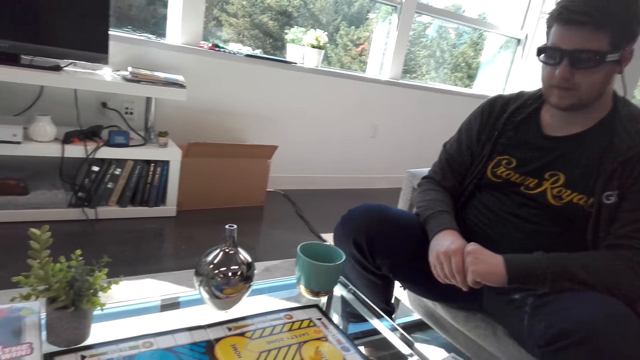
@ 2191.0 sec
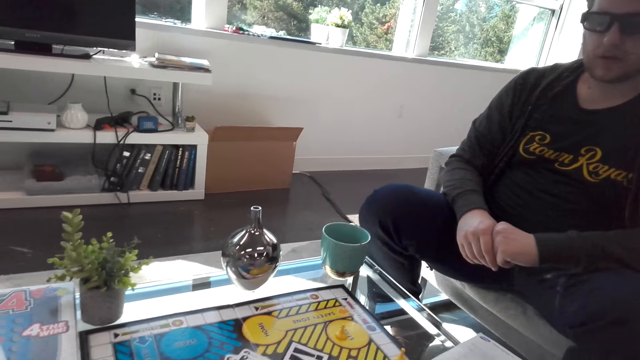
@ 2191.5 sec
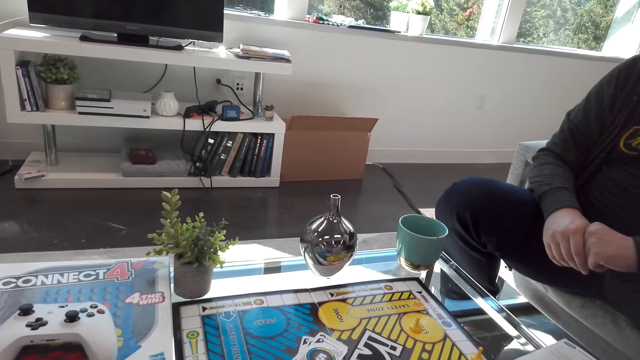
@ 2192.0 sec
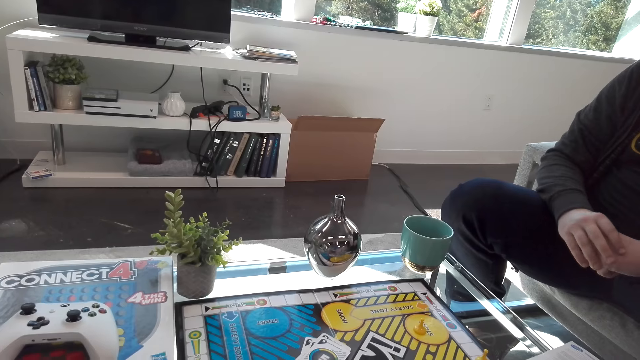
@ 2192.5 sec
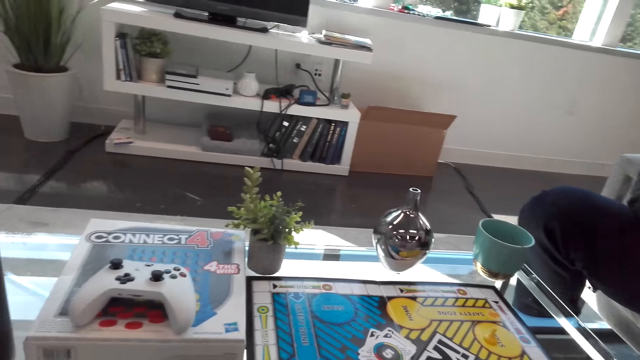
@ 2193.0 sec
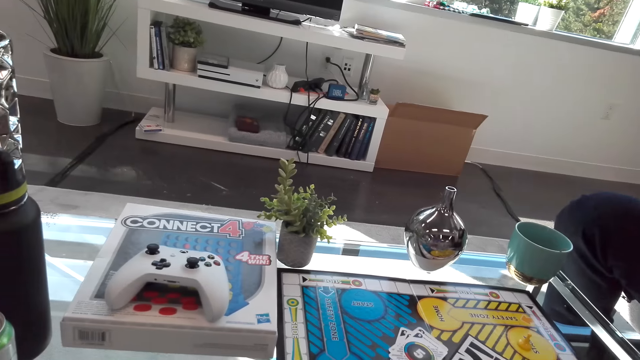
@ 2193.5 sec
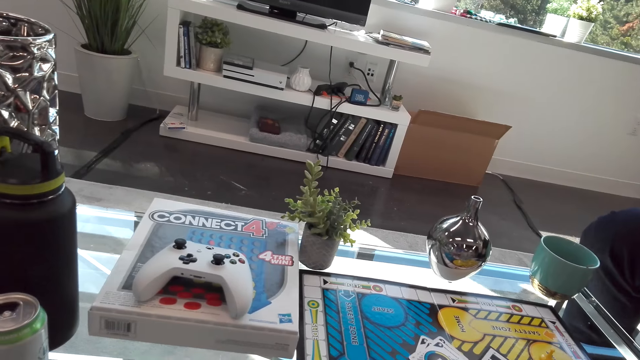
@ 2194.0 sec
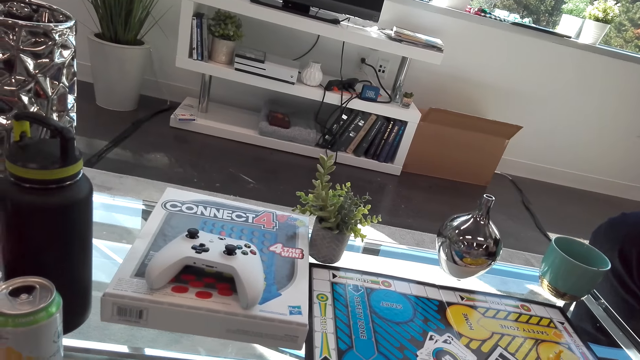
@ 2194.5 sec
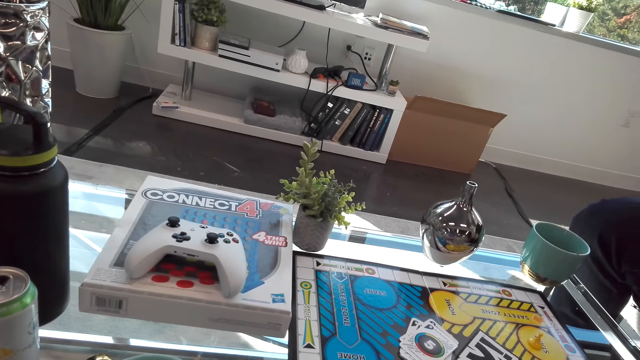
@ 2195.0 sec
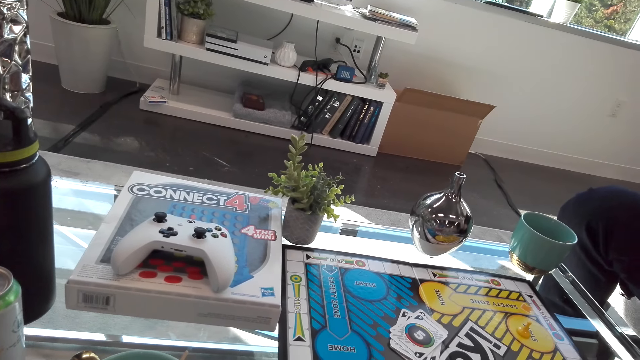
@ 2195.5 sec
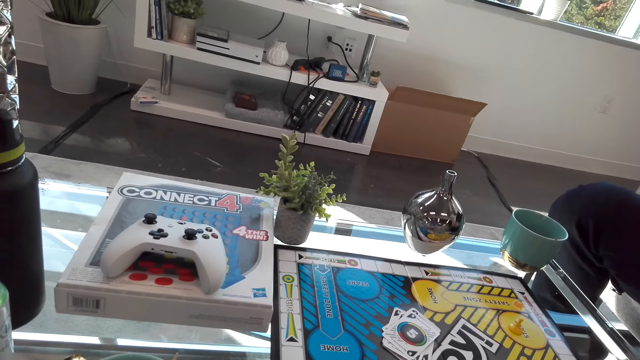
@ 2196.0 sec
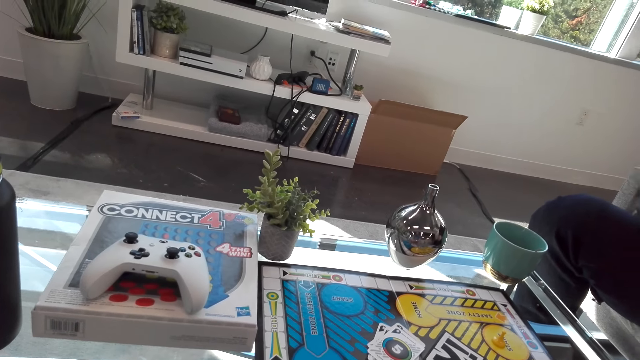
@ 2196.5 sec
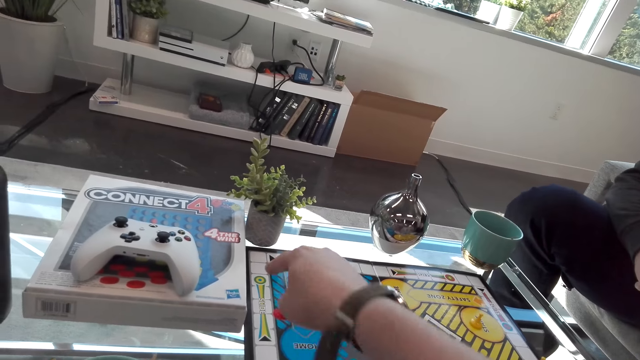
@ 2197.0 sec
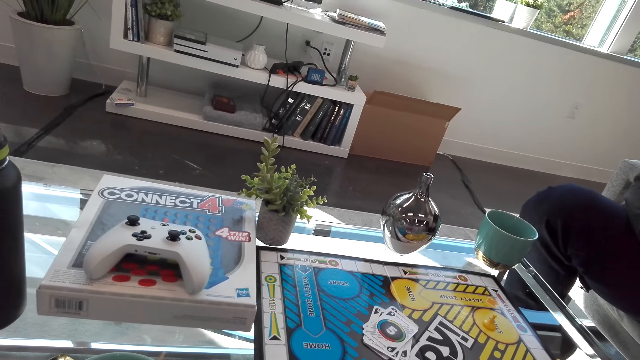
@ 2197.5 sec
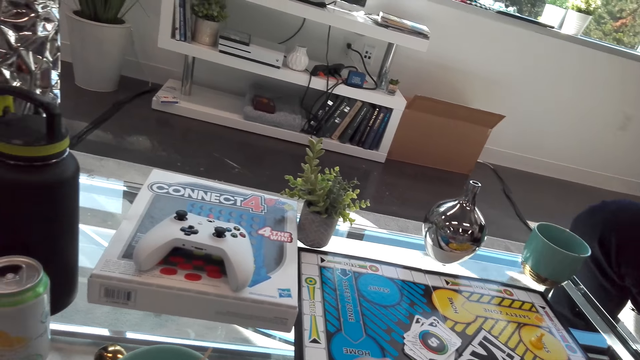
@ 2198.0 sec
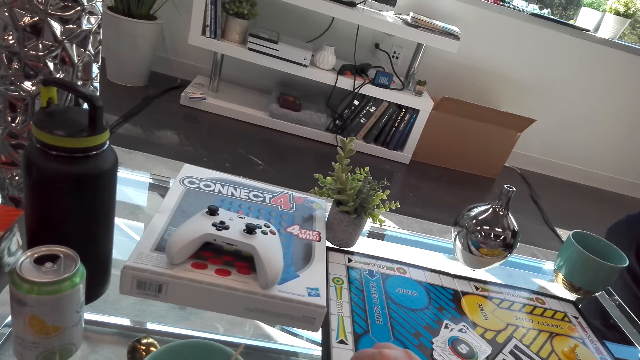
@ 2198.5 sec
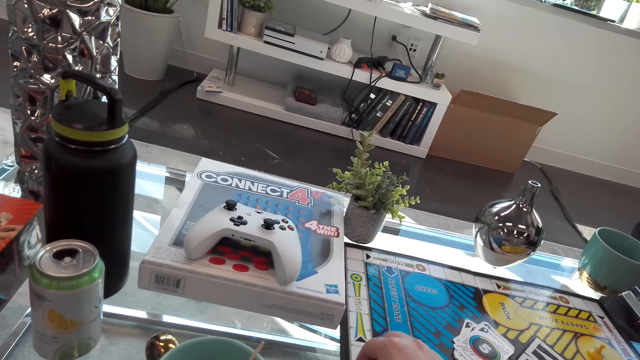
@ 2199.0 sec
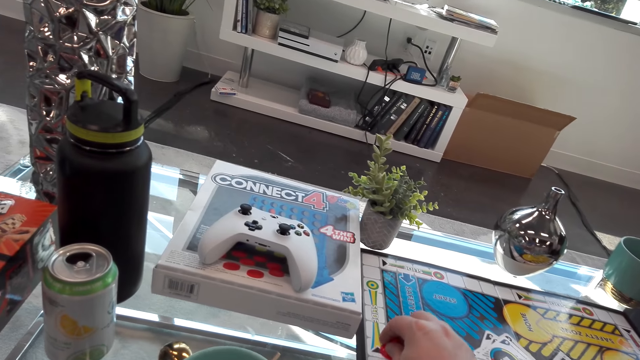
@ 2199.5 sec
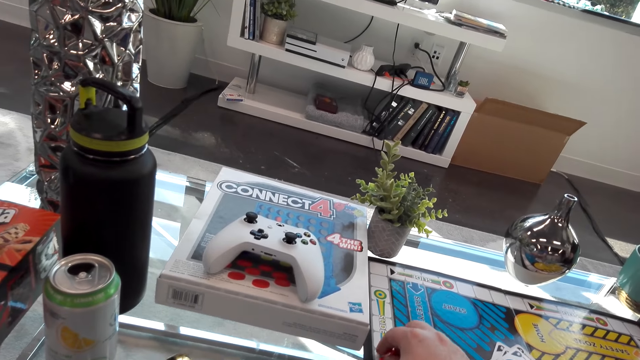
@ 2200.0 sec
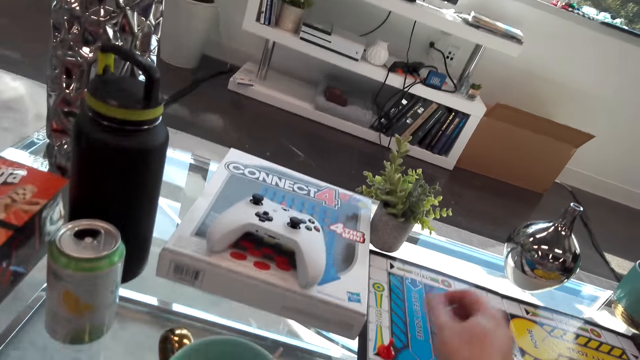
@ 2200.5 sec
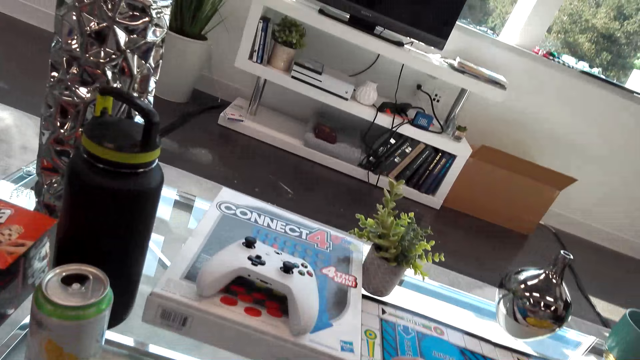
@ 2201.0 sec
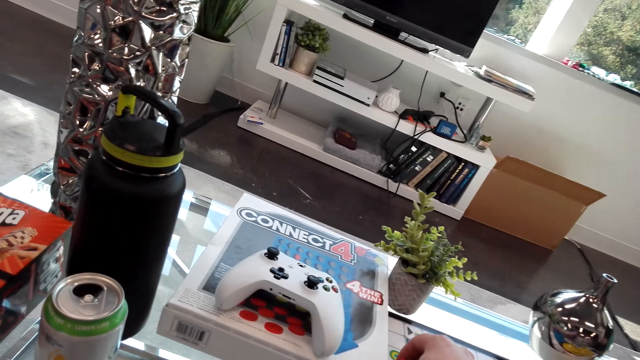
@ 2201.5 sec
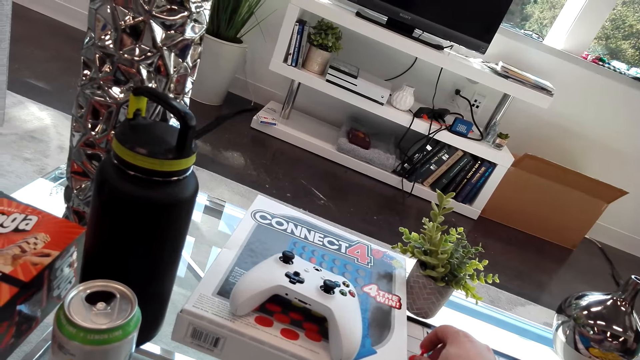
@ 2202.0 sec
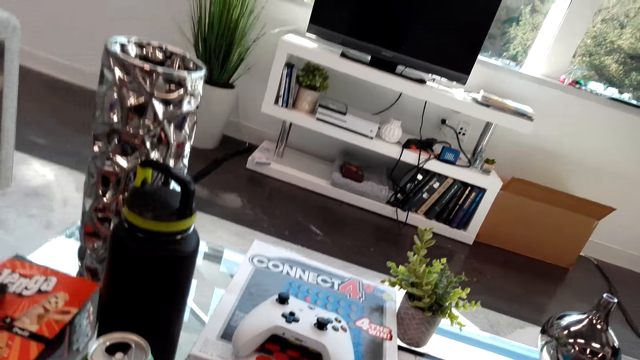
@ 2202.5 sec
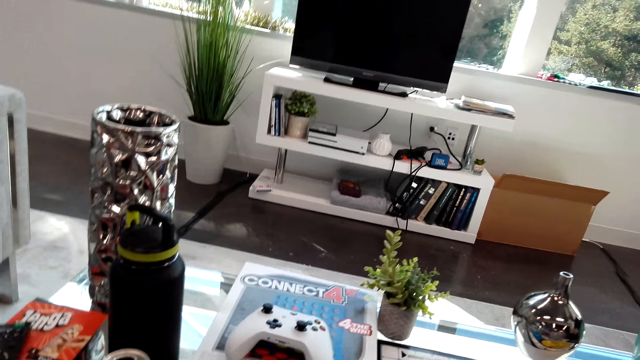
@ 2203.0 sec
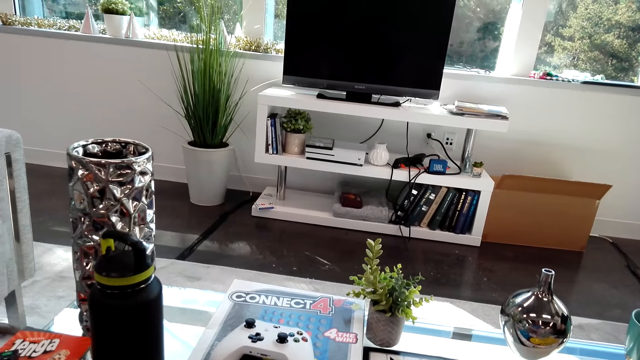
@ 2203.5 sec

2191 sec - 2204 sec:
The person looks at the table, moves a hand and shakes the leg. The camera wearer points at the box on the table. They play the sorry game board. They touch the mat on the table.

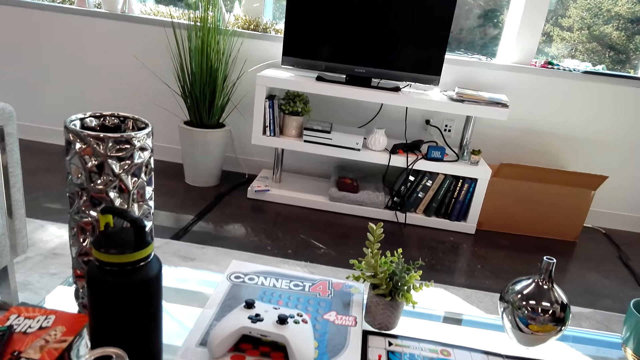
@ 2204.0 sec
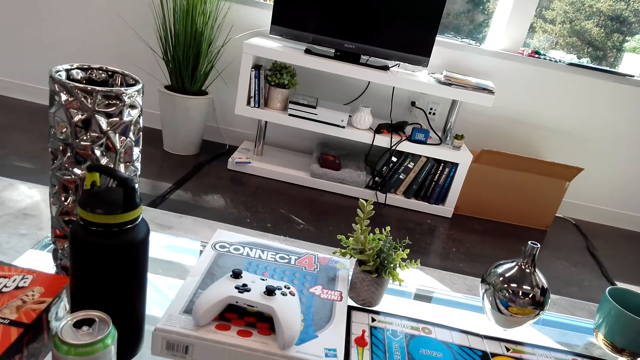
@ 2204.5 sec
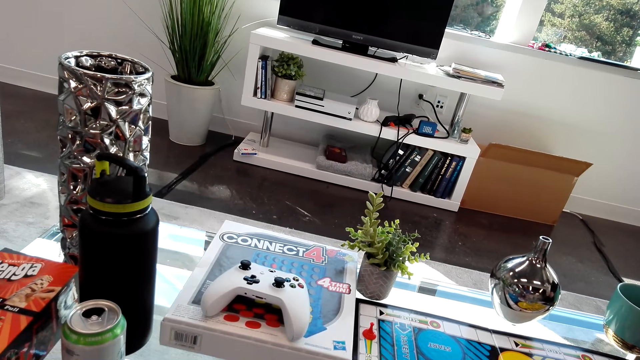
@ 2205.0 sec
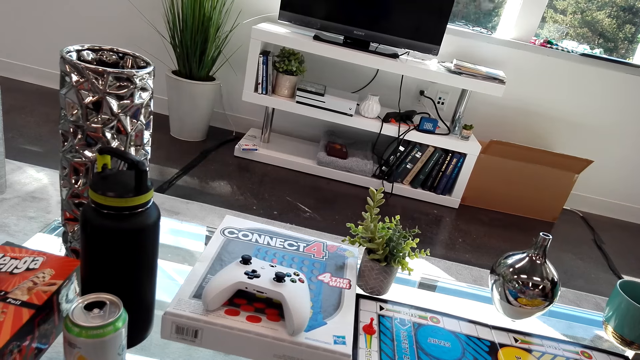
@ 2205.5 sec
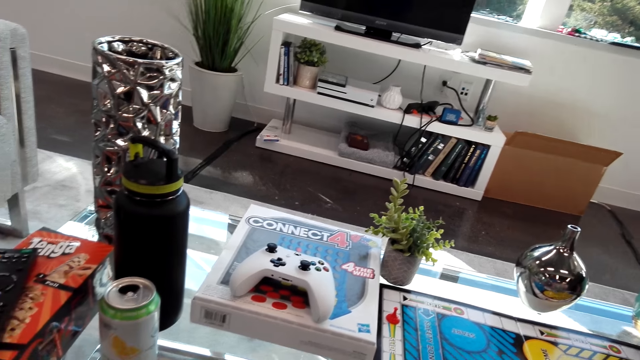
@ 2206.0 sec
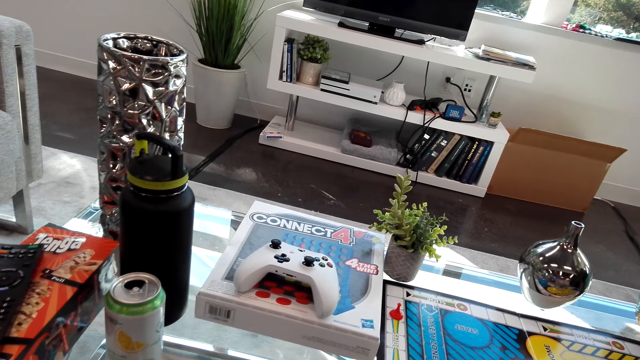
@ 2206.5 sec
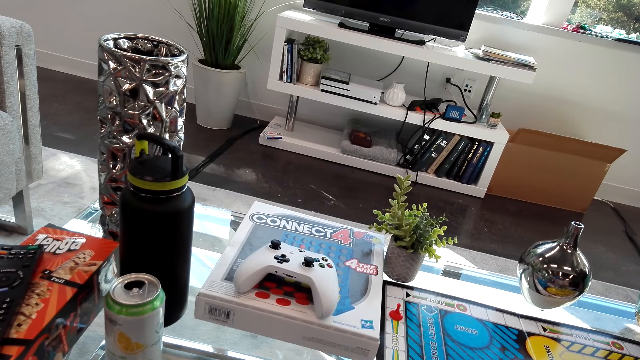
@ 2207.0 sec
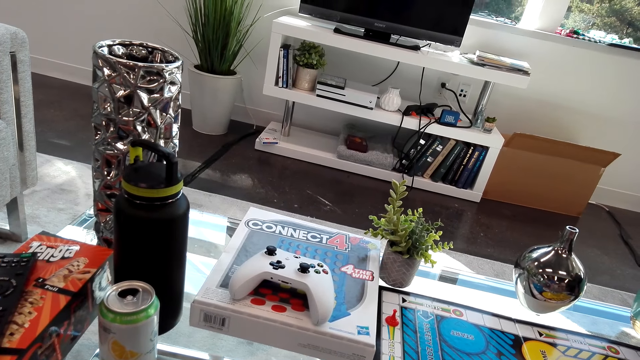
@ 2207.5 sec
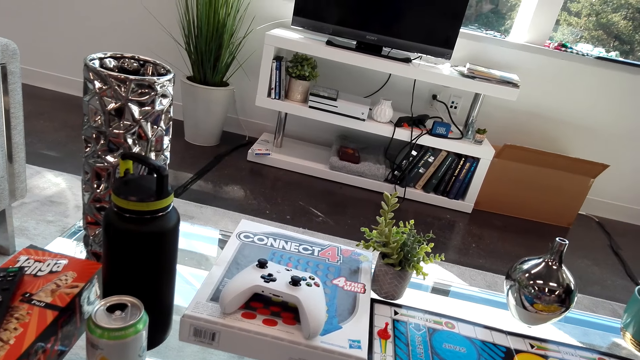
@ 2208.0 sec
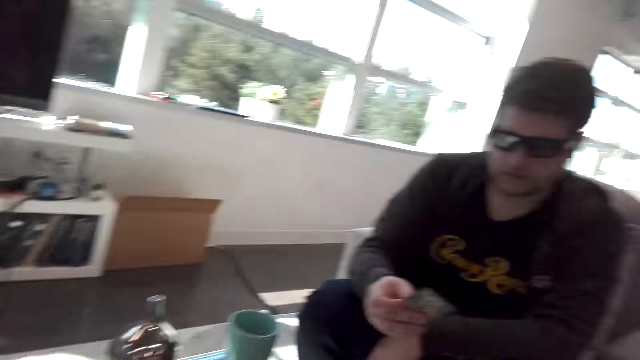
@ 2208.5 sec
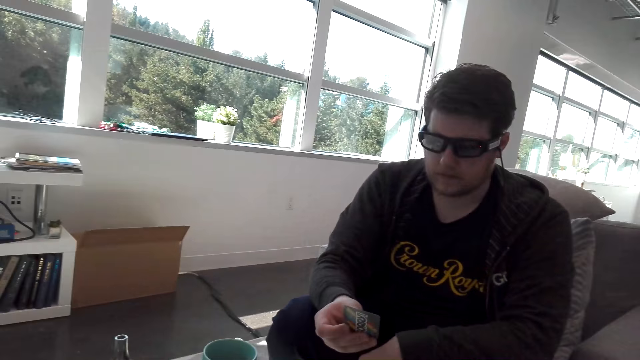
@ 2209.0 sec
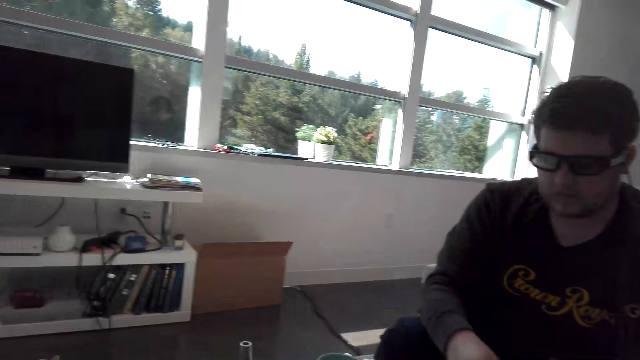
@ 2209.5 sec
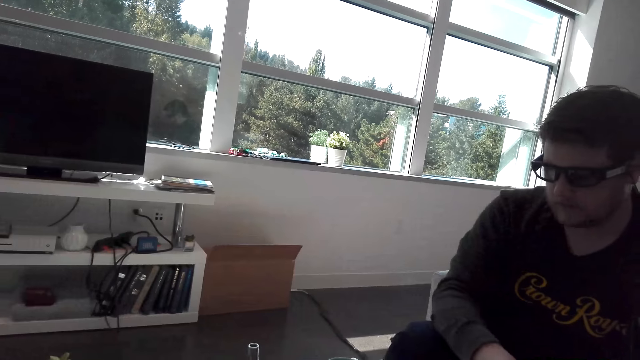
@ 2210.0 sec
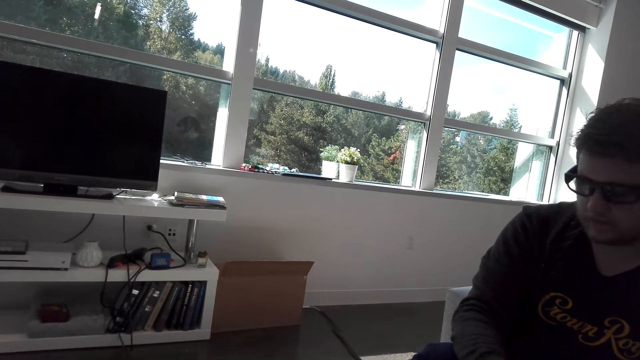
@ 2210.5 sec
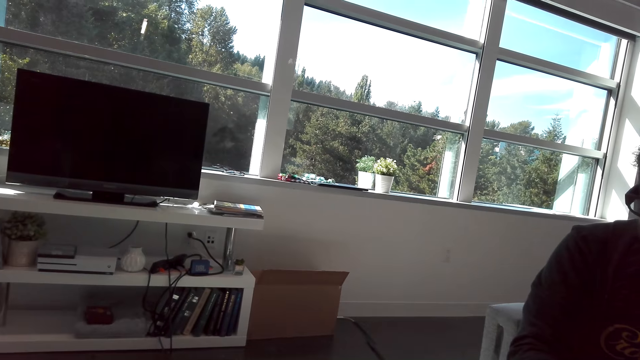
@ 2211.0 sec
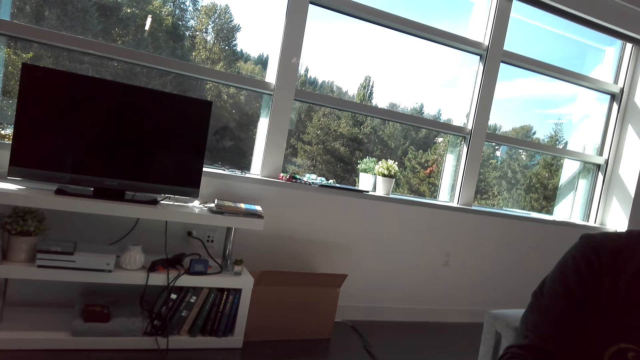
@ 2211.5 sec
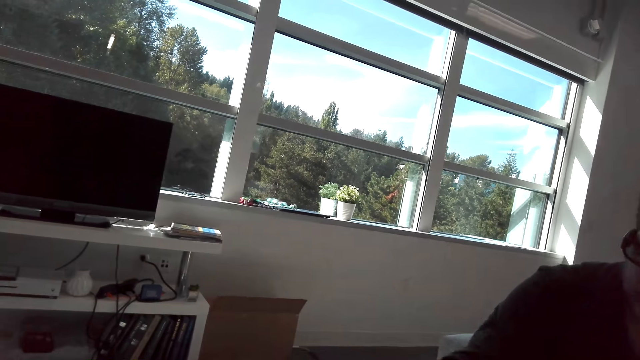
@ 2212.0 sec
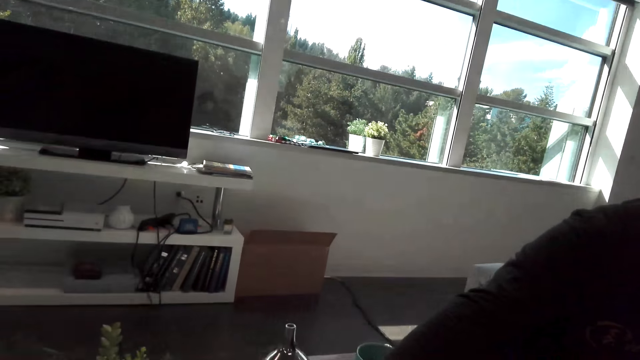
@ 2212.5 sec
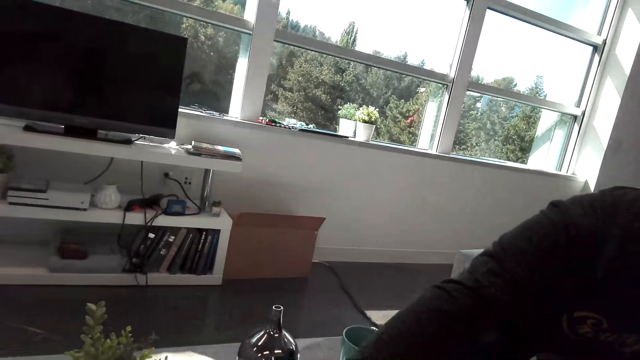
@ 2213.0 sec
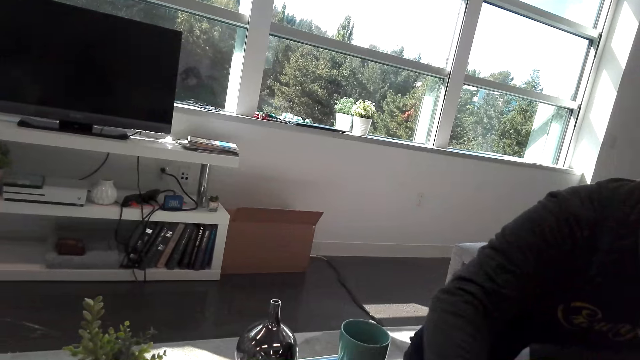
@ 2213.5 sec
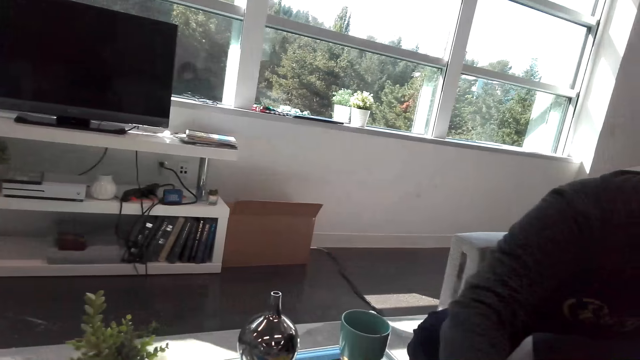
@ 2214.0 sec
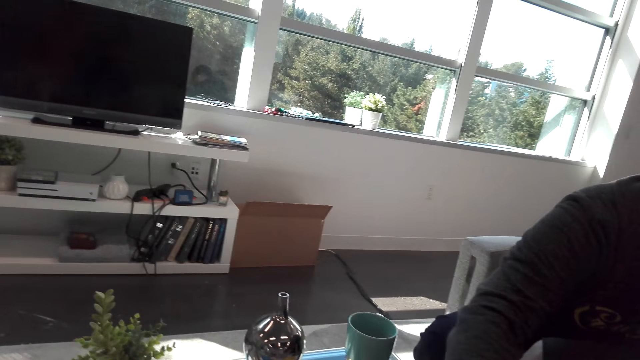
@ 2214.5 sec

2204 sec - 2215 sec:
The camera wearer interacts with a man. The man holds a card. The camera wearer interacts with the man. The man puts the card on the table.
